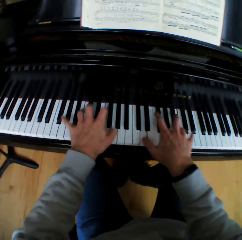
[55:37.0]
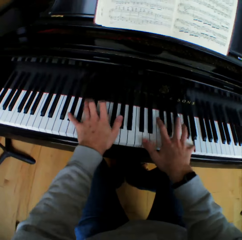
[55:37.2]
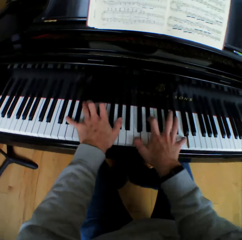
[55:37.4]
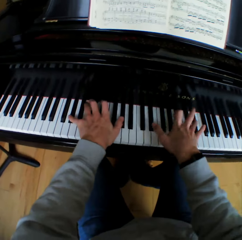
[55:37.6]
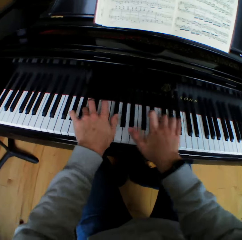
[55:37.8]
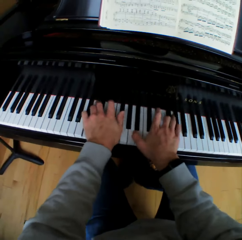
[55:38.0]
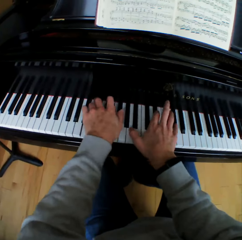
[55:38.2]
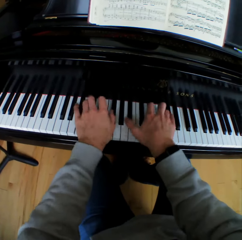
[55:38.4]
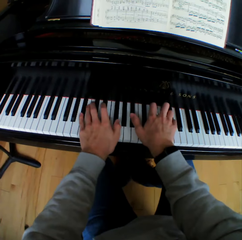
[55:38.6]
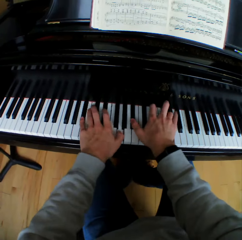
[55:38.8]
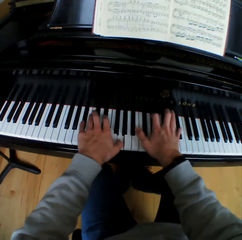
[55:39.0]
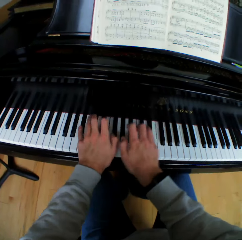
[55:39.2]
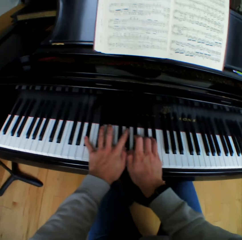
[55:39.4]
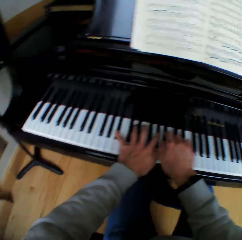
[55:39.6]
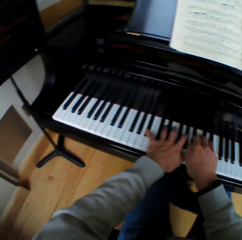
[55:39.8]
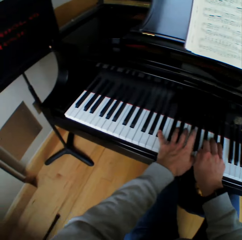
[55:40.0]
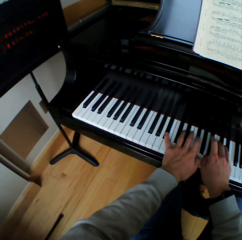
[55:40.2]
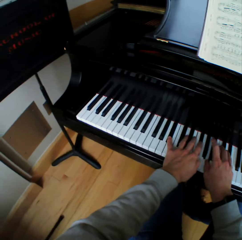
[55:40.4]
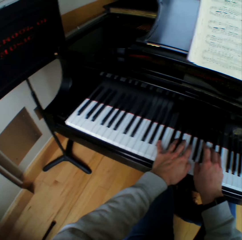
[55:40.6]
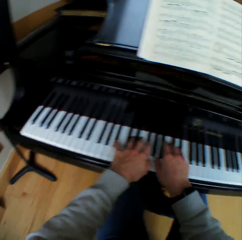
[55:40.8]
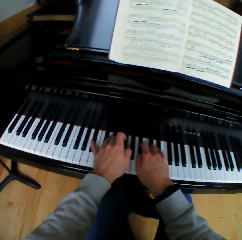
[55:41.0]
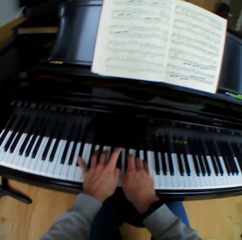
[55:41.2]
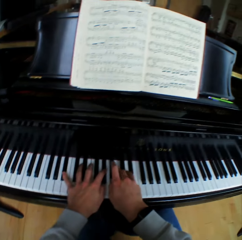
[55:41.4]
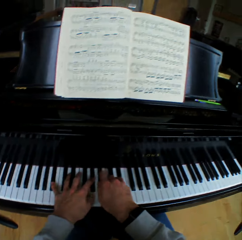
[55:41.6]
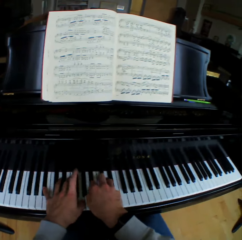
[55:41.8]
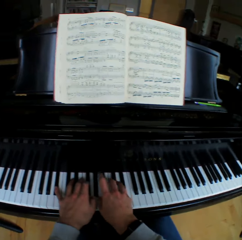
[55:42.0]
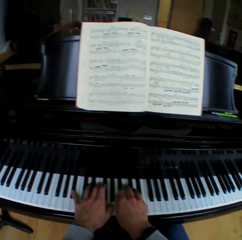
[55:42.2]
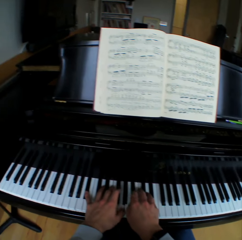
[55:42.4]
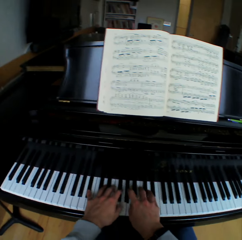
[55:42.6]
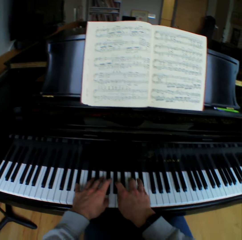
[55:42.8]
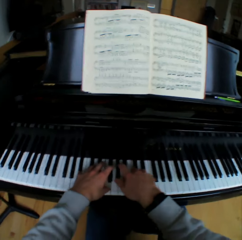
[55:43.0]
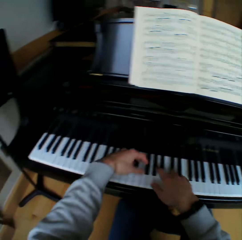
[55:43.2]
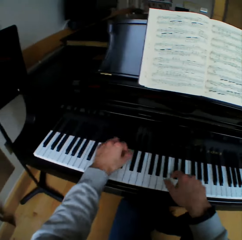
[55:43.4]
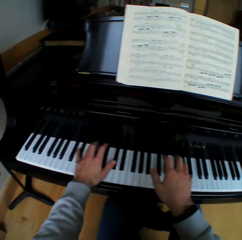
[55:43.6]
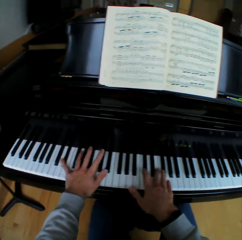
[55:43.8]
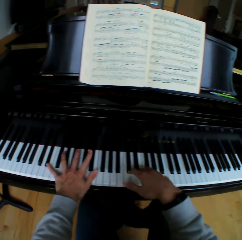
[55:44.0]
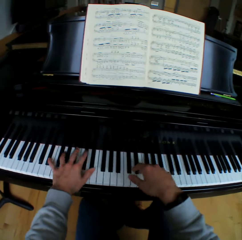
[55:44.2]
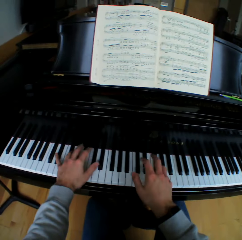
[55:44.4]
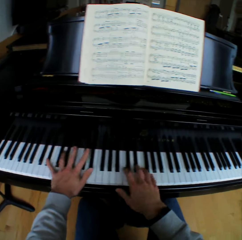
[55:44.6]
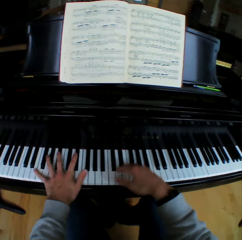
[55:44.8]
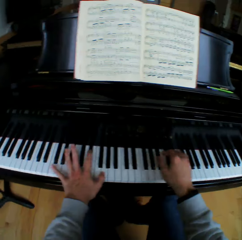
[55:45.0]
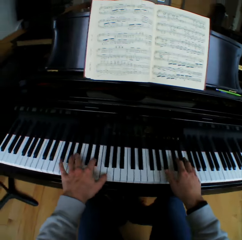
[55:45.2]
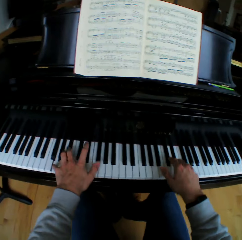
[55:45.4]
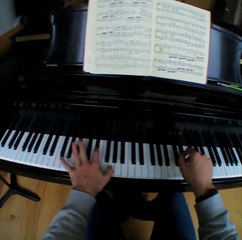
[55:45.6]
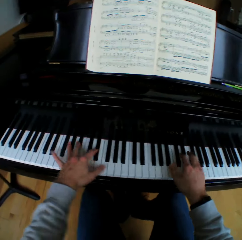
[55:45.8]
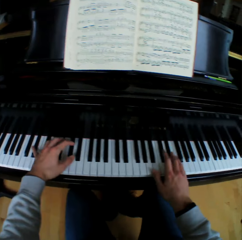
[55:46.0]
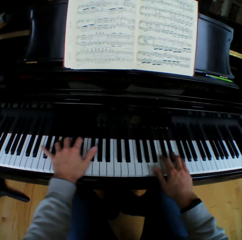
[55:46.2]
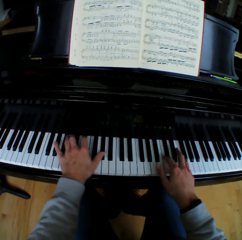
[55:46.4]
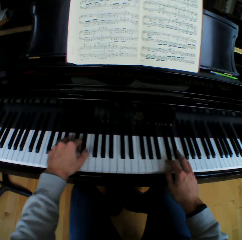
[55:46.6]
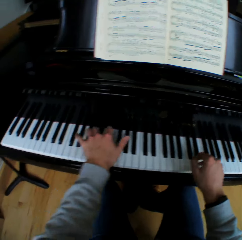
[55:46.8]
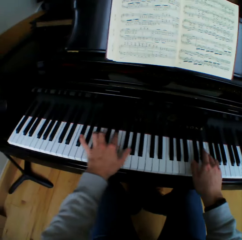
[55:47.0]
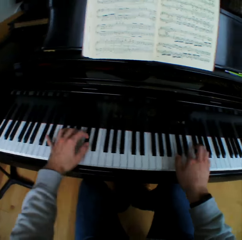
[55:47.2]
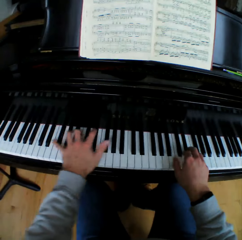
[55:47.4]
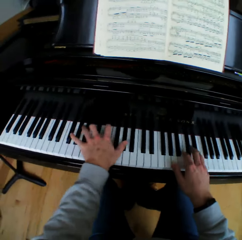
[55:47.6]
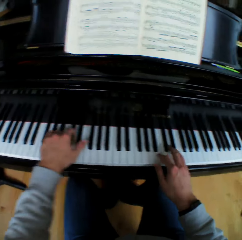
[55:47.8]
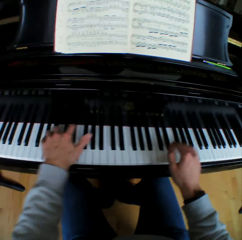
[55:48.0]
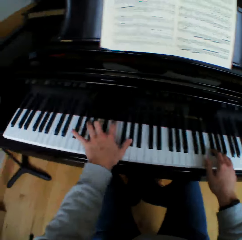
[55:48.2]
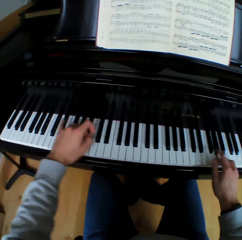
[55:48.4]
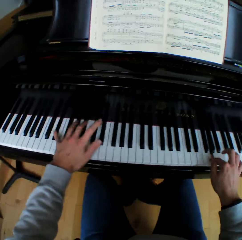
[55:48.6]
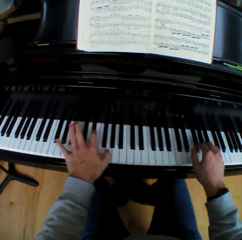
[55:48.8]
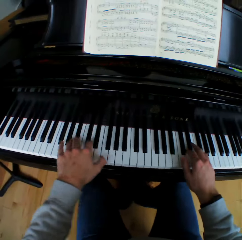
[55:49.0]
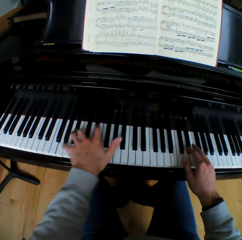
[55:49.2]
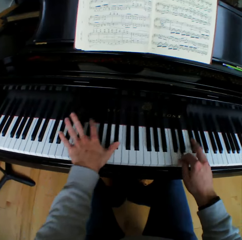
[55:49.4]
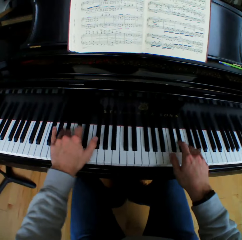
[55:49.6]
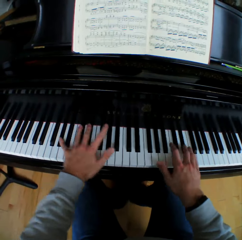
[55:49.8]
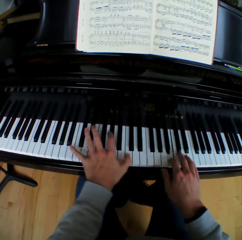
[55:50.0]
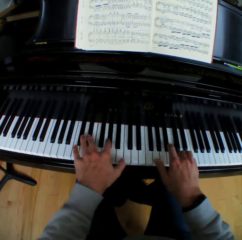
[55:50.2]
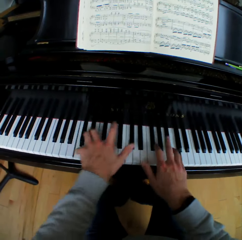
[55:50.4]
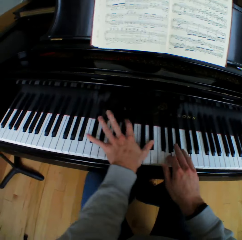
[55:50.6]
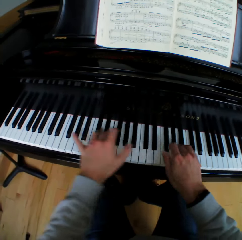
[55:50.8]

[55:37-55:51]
The camera wearer moves the left hand and plays piano.

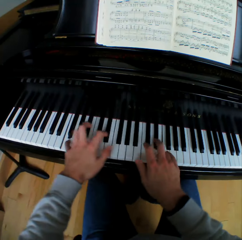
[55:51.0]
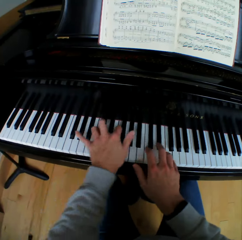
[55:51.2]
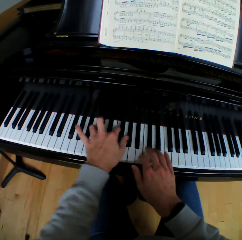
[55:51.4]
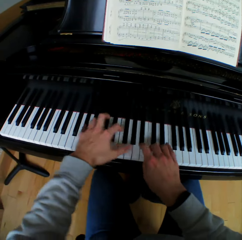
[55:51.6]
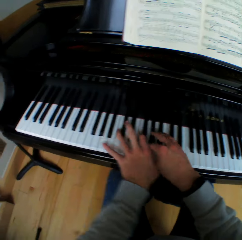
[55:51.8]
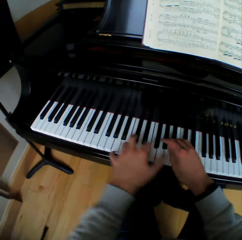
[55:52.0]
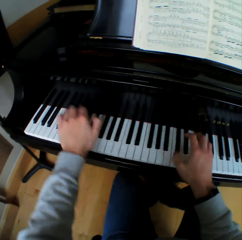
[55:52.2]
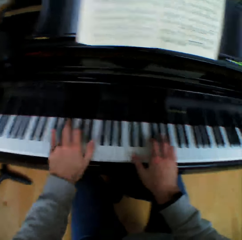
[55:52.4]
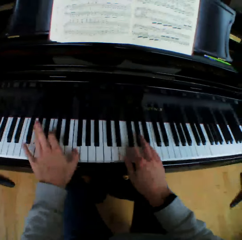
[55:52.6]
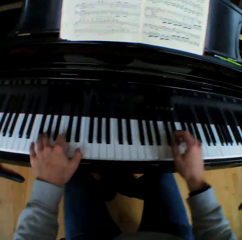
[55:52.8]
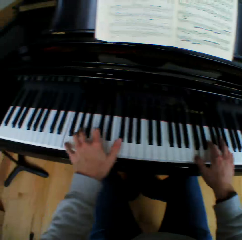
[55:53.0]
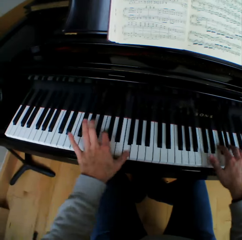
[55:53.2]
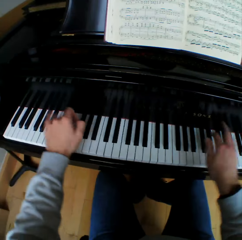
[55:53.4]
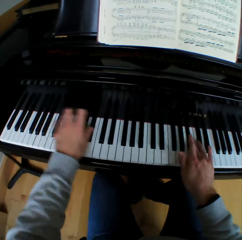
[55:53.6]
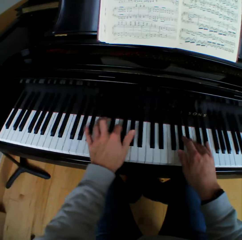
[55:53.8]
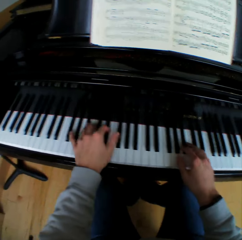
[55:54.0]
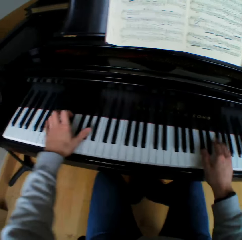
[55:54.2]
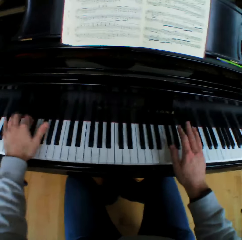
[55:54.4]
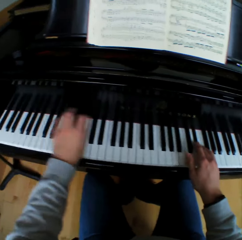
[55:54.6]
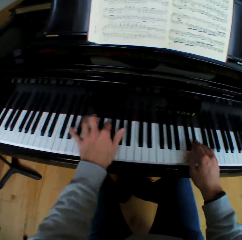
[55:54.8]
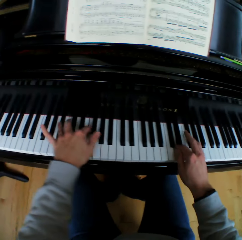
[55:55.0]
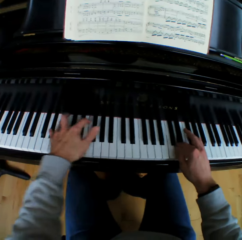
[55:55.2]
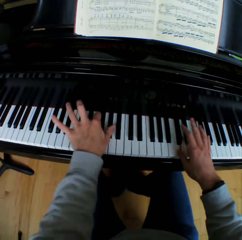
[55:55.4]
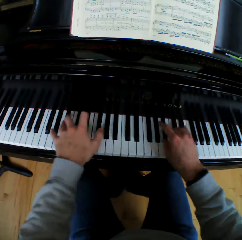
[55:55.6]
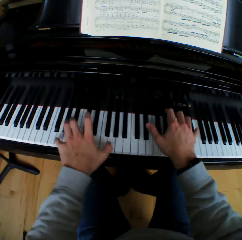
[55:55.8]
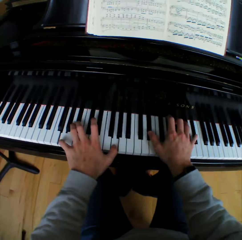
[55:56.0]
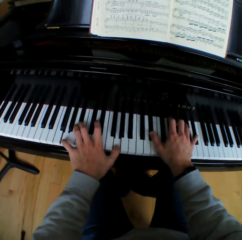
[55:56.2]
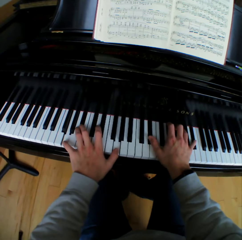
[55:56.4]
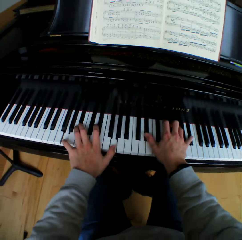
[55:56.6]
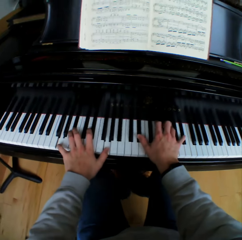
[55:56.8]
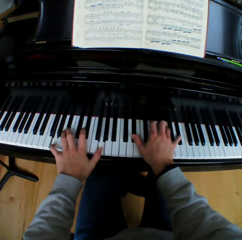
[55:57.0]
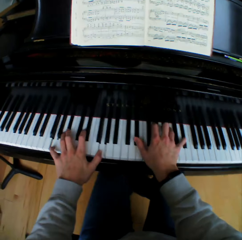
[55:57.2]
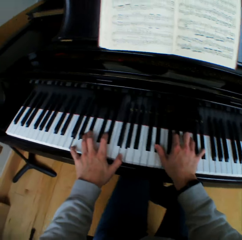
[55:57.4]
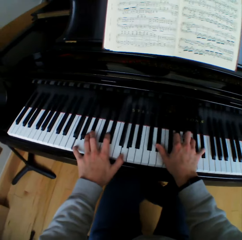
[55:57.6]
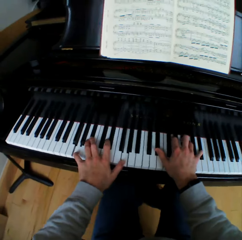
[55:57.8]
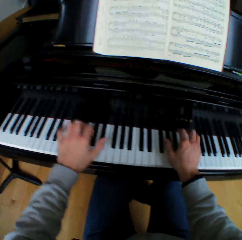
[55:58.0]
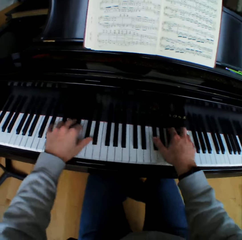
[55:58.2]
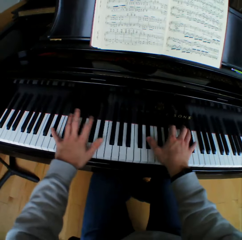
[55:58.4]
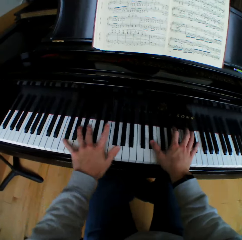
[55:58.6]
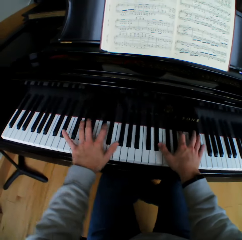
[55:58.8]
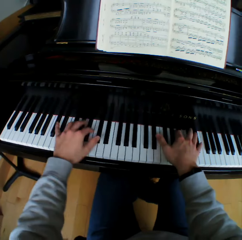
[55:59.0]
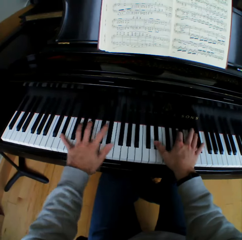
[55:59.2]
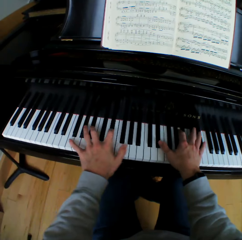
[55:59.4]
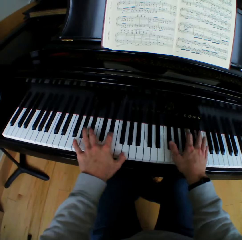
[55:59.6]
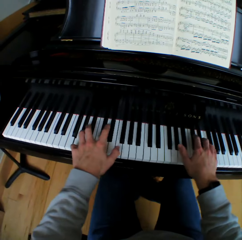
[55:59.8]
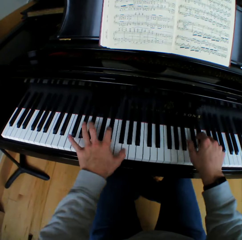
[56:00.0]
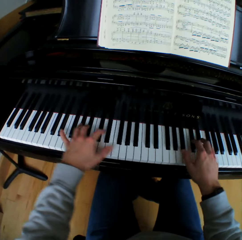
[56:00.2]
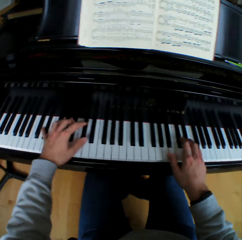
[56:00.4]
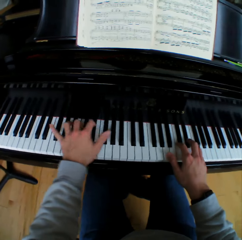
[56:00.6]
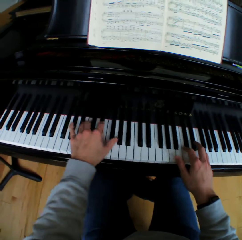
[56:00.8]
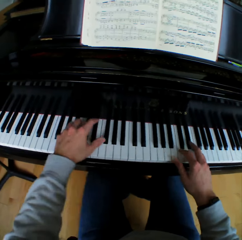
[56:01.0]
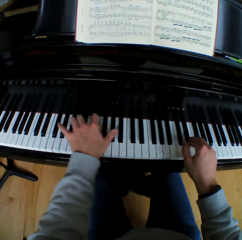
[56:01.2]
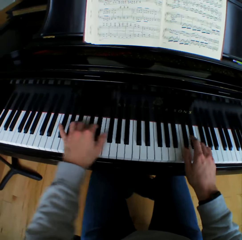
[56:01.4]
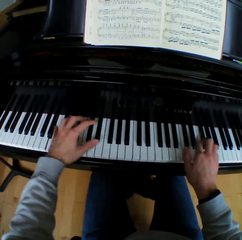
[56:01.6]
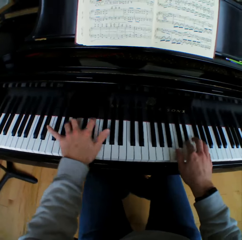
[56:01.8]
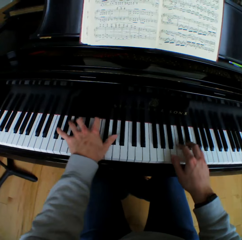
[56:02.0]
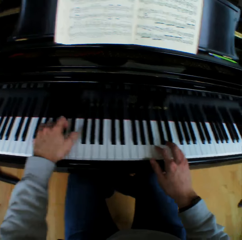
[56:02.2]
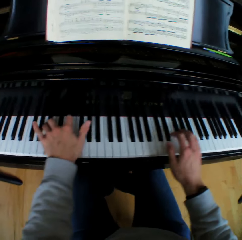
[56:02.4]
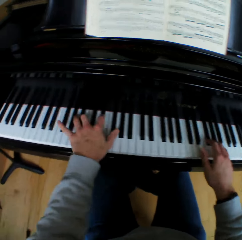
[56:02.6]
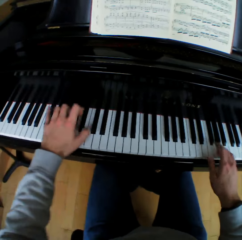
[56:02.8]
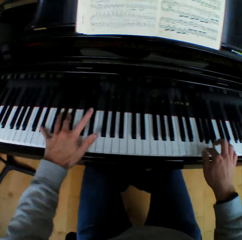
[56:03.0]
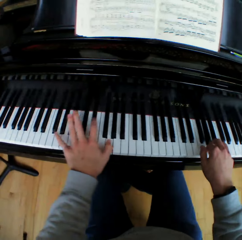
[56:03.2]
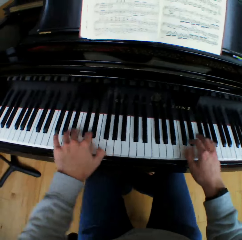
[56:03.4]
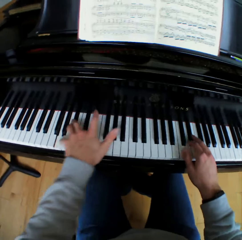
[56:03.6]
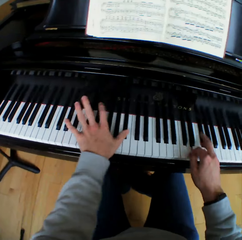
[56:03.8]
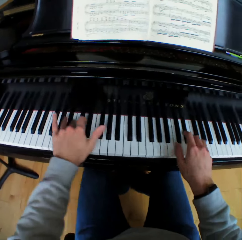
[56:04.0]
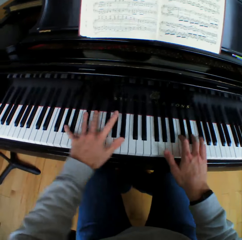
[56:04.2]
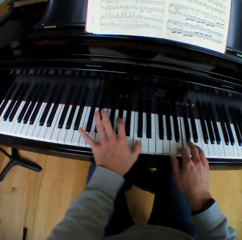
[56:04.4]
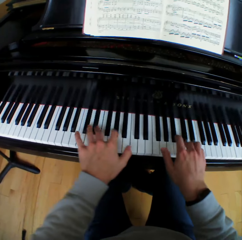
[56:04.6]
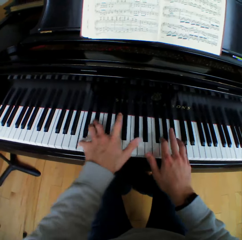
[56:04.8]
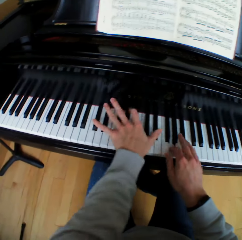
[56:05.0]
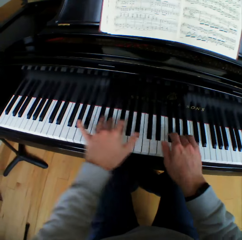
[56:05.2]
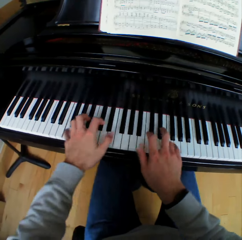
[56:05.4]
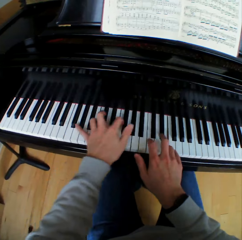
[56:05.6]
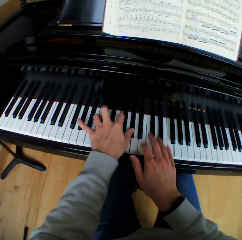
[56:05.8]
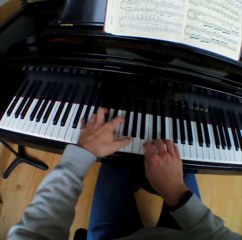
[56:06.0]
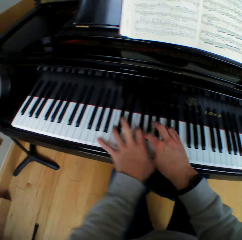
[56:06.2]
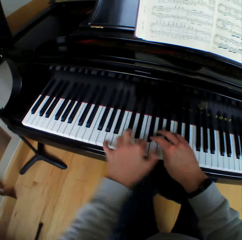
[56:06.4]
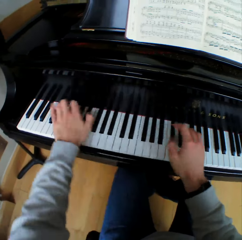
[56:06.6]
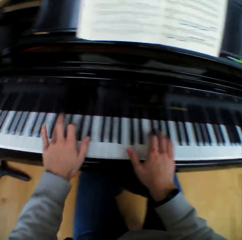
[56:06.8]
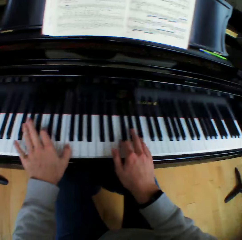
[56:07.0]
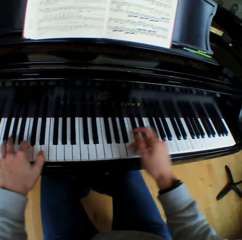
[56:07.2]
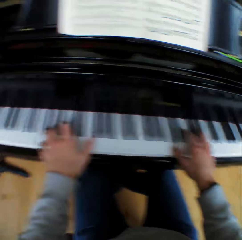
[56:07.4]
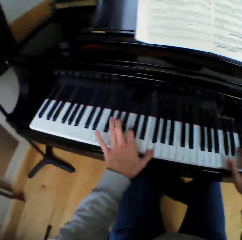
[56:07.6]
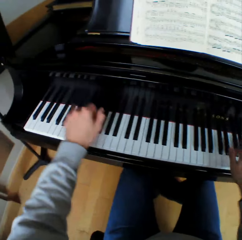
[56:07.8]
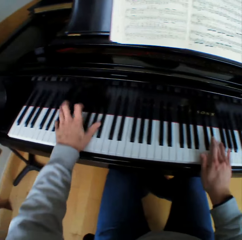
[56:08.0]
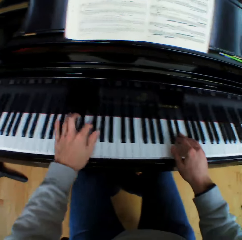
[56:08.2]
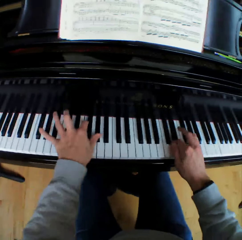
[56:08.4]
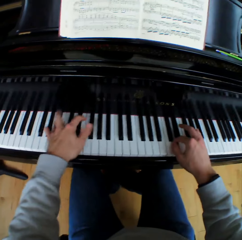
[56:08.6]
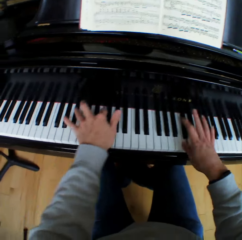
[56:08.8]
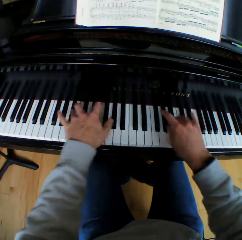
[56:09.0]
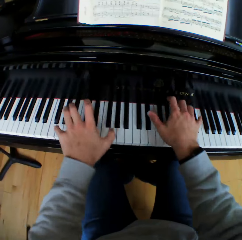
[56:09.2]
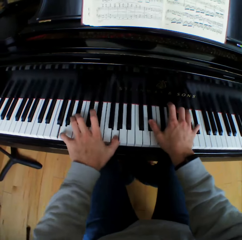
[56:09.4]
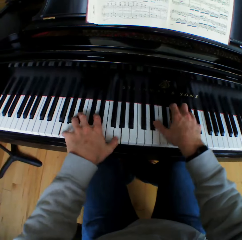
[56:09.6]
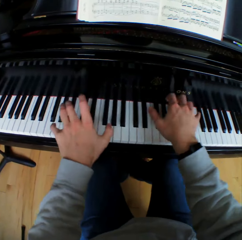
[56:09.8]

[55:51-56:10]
The camera wearer moves the left hand and plays piano. They move the left hand and play piano.
